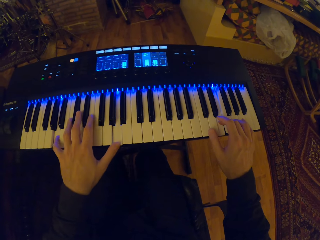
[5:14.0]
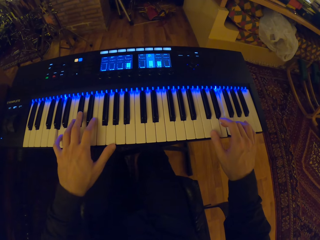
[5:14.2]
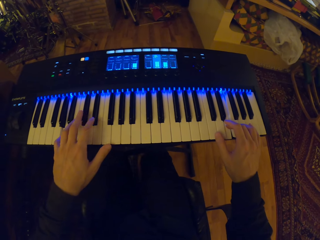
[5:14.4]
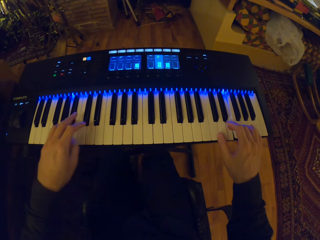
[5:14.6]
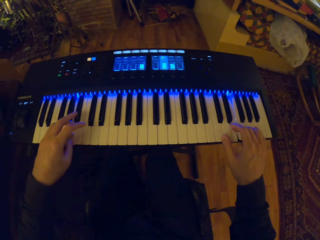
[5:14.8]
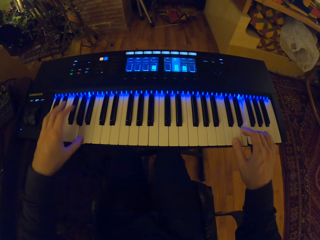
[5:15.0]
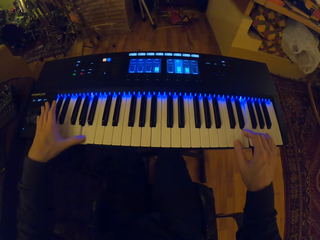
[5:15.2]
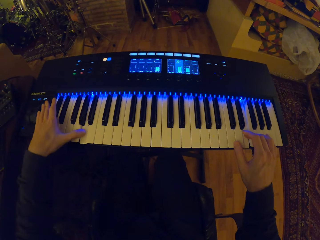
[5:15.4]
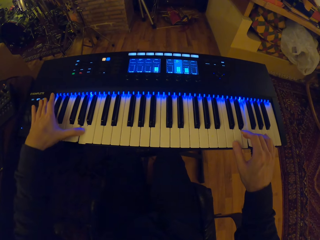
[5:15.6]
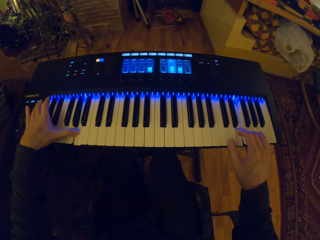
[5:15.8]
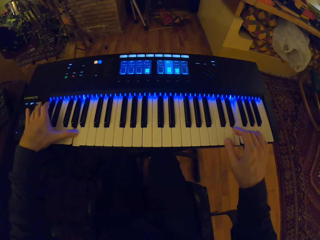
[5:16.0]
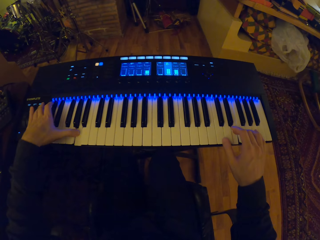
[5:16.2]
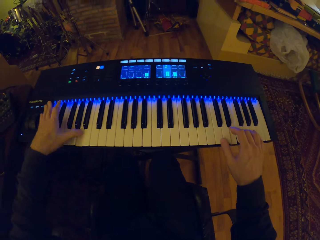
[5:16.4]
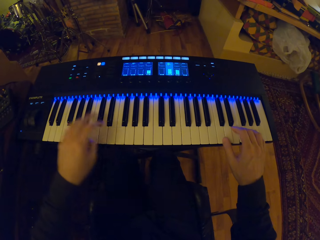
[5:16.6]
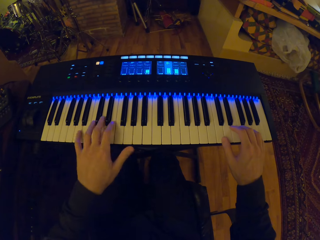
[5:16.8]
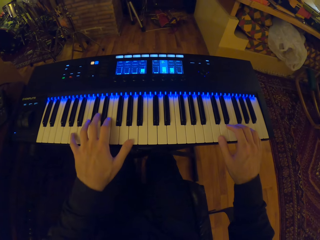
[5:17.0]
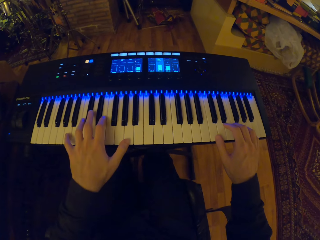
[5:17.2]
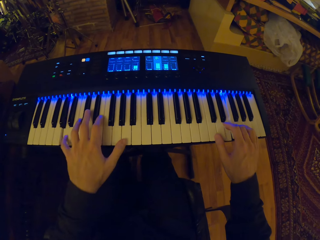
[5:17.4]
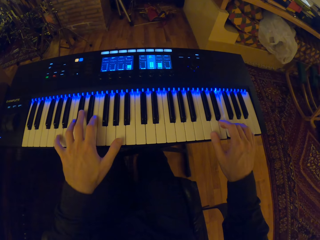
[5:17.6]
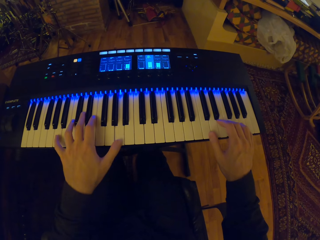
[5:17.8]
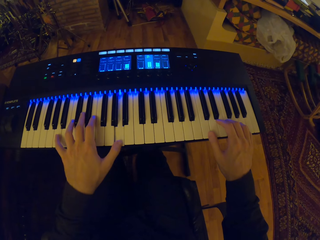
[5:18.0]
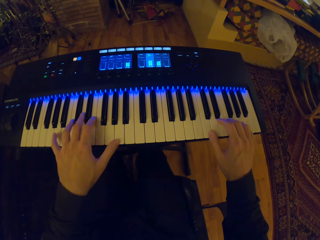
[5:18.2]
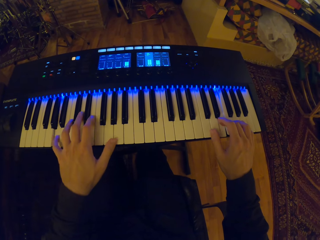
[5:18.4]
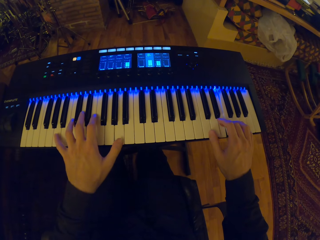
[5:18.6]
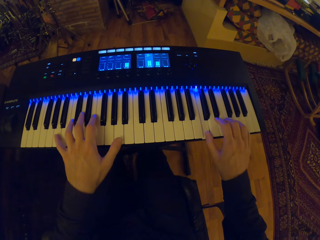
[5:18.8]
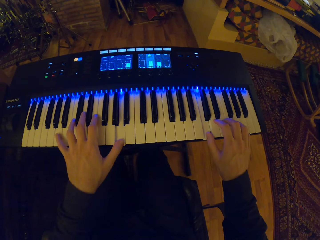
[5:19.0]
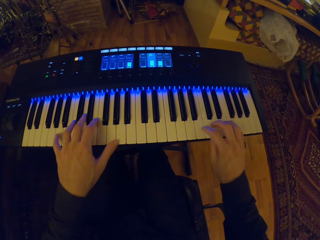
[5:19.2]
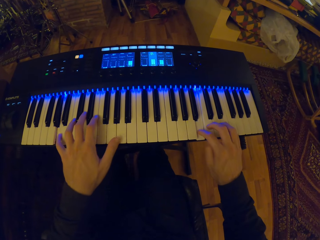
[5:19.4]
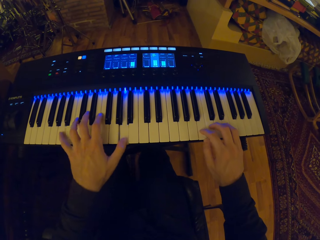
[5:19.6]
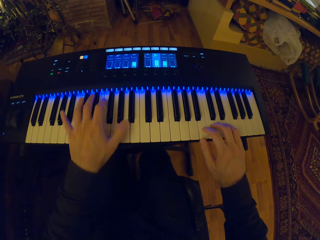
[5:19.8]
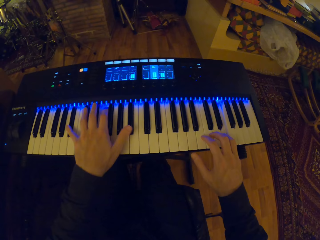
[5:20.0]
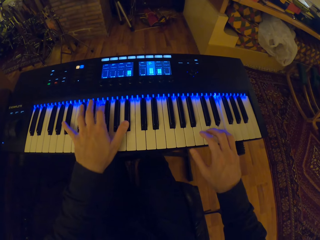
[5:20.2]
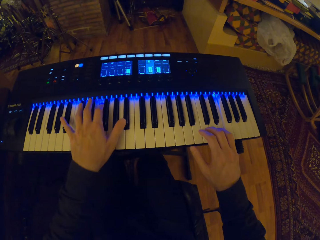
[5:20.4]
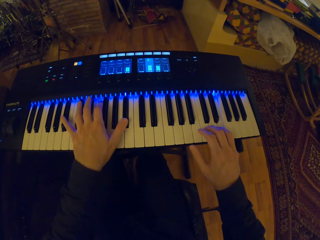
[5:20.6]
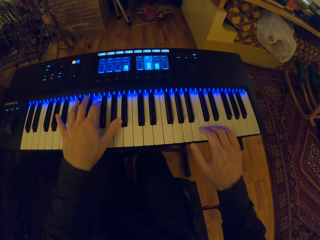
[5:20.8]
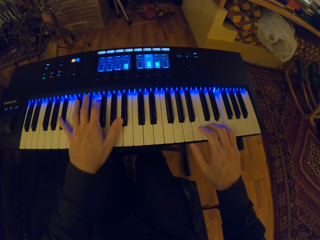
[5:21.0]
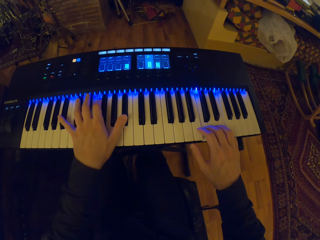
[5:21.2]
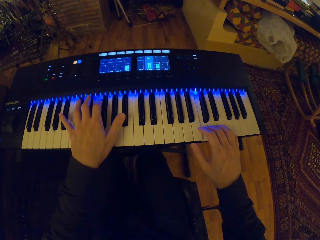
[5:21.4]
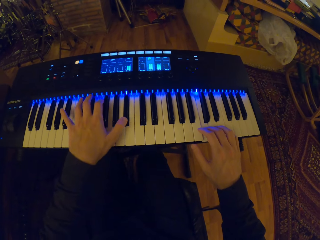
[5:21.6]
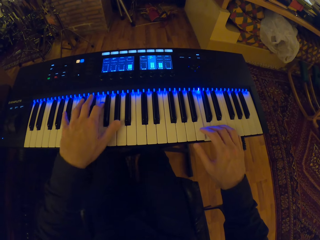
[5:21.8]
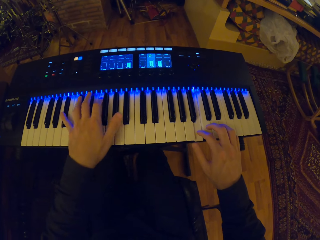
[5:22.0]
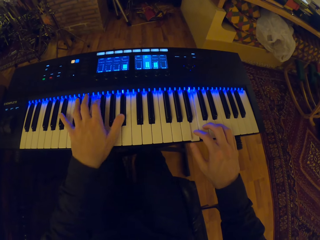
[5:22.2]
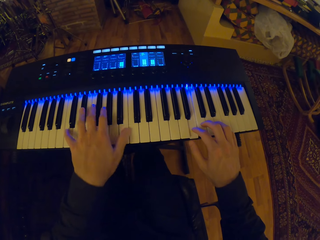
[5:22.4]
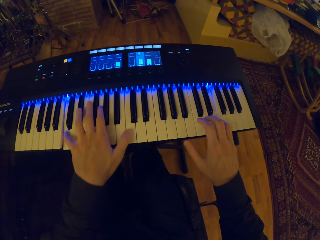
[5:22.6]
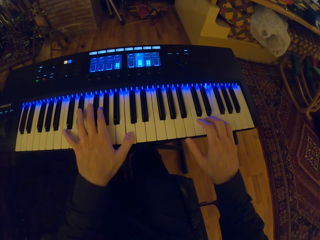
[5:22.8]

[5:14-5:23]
The camera wearer presses a button on the keyboard with his left hand. He plays the keyboard with both hands.

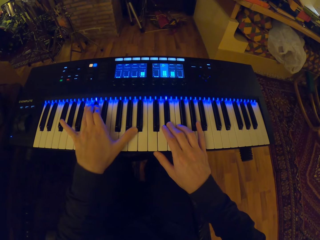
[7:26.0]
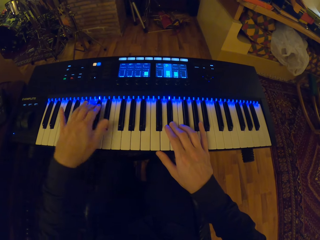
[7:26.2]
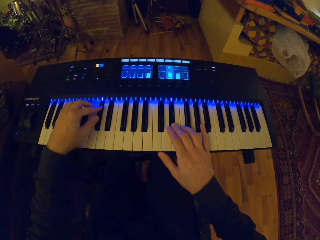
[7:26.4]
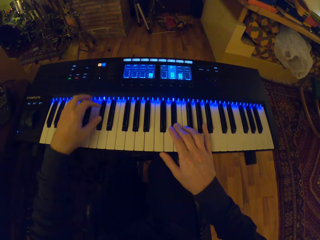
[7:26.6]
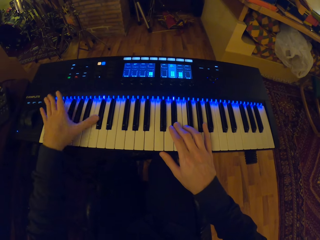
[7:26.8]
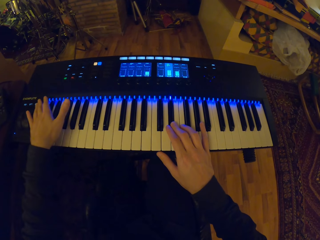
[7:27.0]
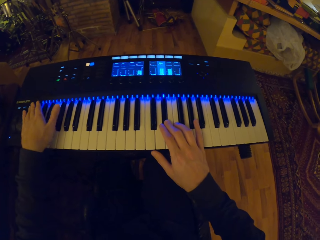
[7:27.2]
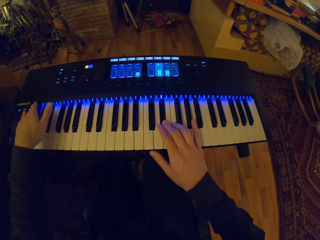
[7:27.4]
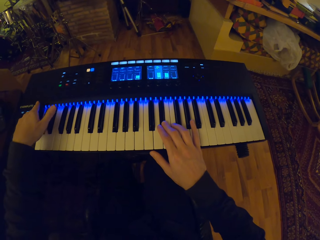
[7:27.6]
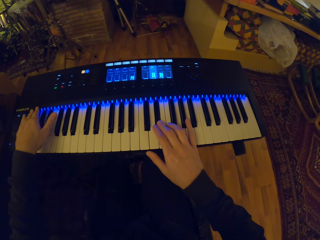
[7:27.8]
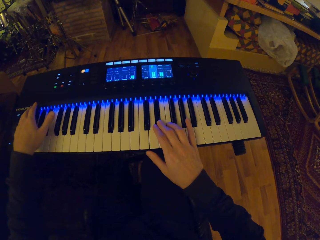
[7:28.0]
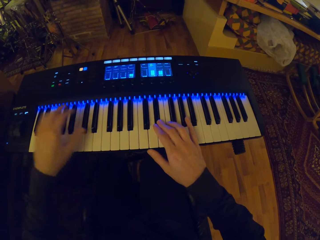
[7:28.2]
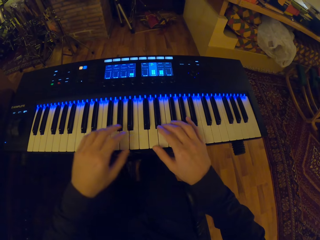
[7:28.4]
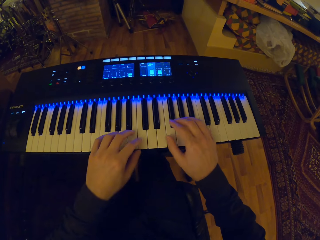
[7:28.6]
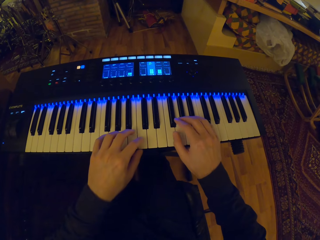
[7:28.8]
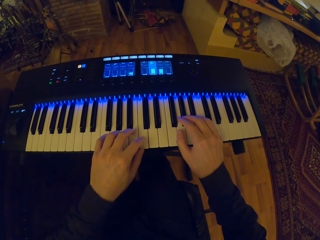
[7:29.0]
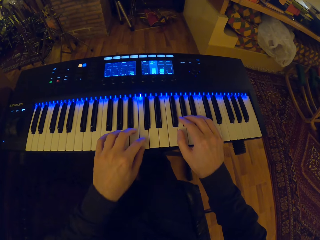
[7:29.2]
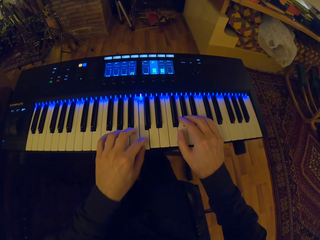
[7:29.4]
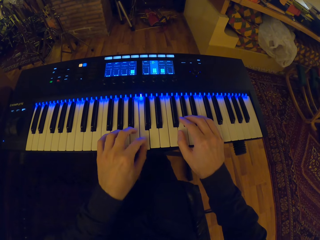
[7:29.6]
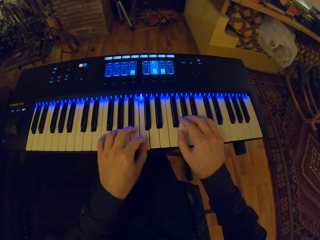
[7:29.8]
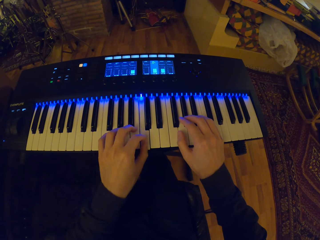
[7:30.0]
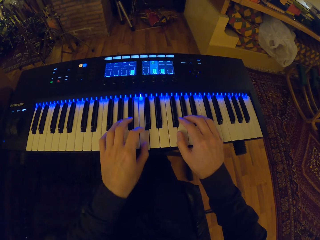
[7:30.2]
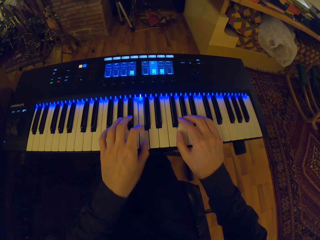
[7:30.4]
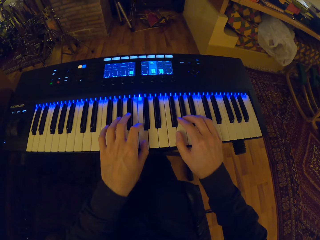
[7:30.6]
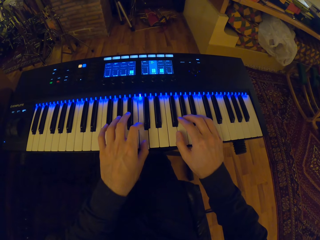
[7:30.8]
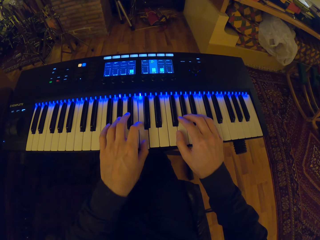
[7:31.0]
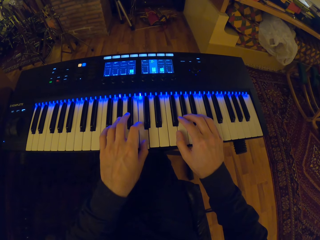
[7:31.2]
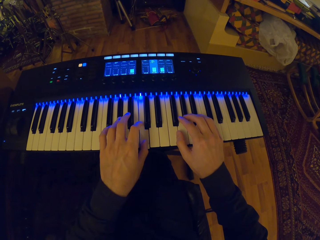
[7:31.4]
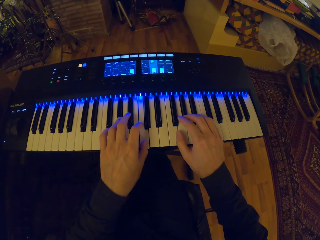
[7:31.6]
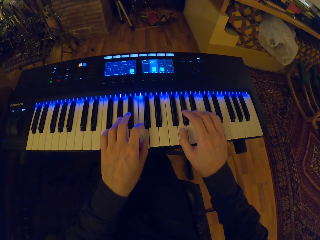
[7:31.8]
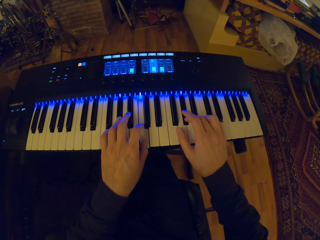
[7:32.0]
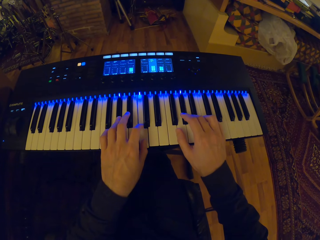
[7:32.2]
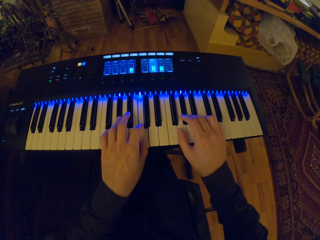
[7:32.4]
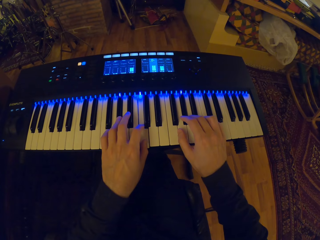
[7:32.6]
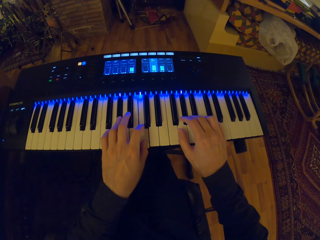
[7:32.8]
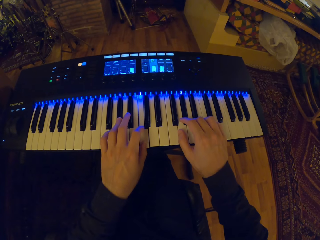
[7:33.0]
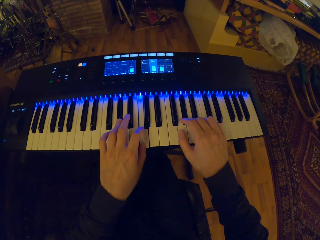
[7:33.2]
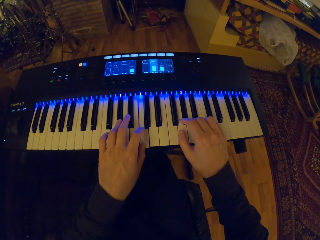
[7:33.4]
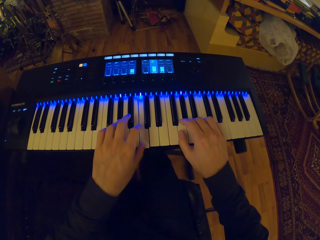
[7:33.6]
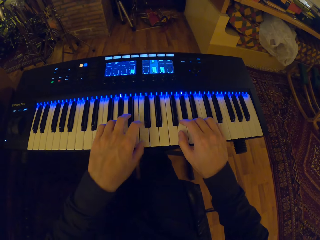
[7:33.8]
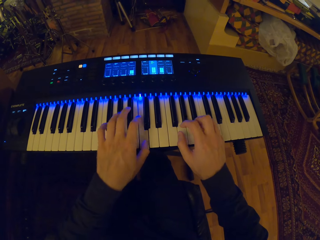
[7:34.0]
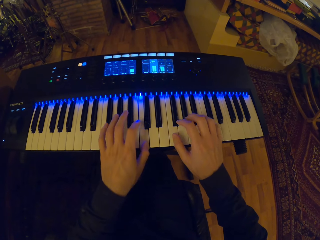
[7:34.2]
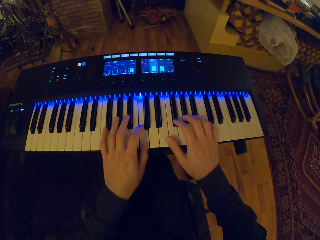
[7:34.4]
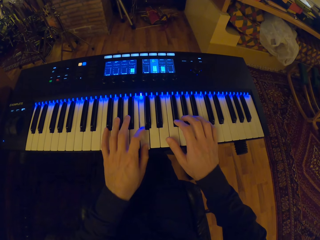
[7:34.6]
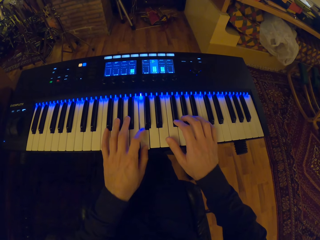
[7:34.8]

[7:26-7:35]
The camera wearer presses a button on the keyboard with his left hand. He plays the keyboard with both hands.

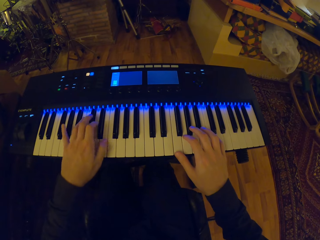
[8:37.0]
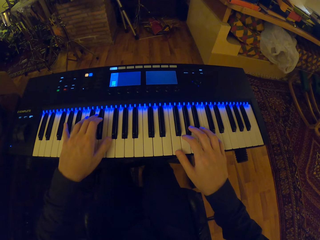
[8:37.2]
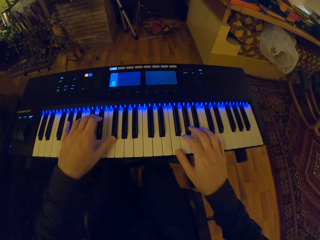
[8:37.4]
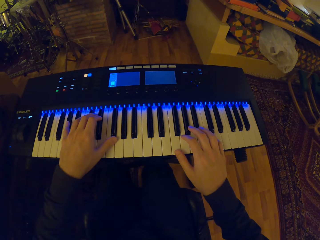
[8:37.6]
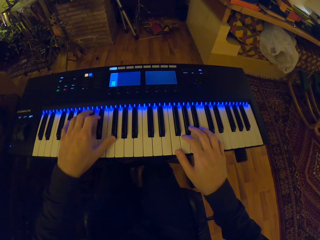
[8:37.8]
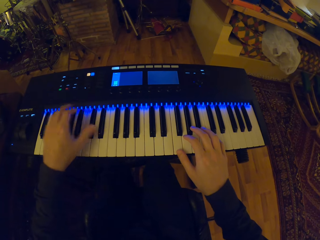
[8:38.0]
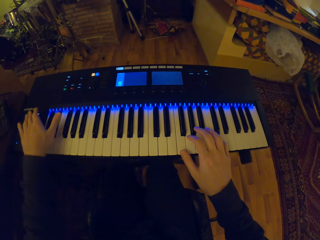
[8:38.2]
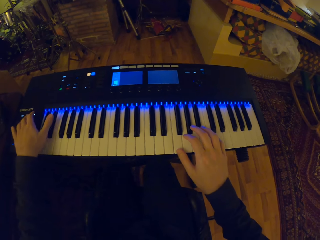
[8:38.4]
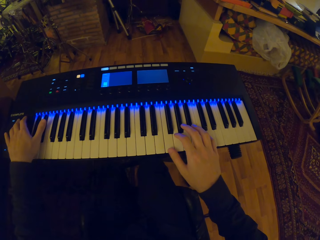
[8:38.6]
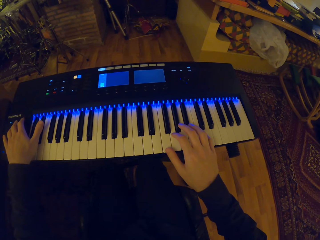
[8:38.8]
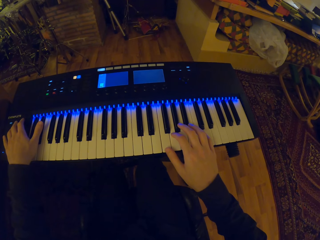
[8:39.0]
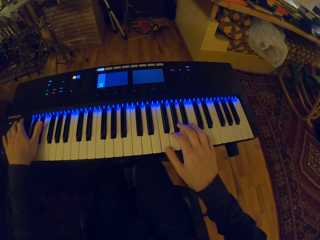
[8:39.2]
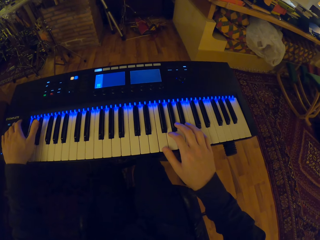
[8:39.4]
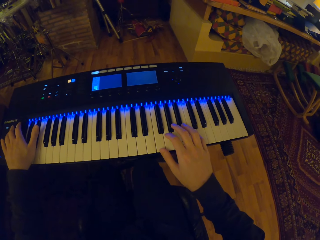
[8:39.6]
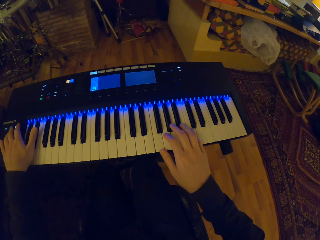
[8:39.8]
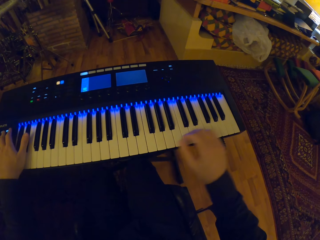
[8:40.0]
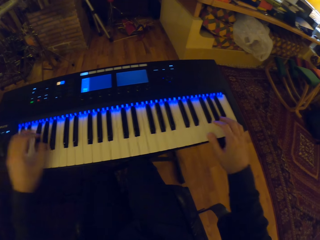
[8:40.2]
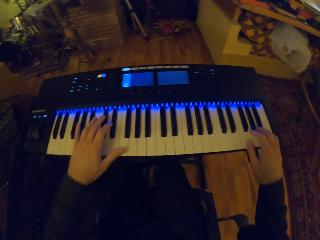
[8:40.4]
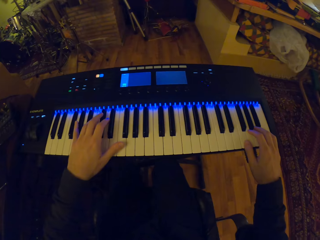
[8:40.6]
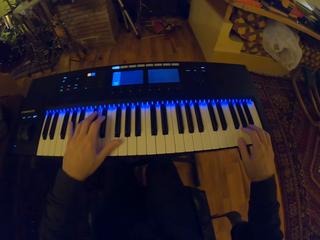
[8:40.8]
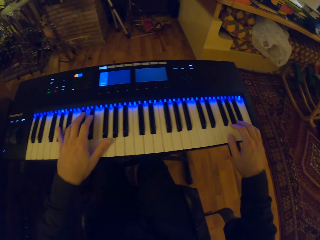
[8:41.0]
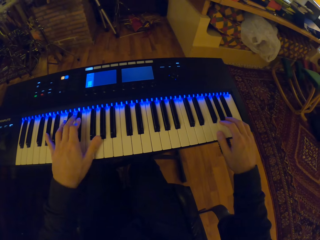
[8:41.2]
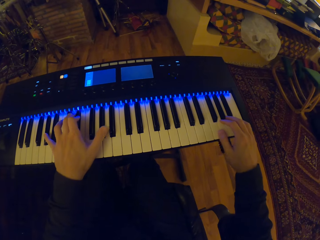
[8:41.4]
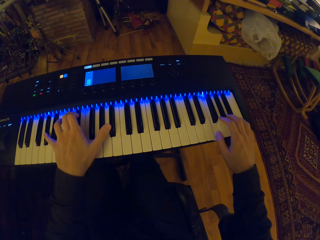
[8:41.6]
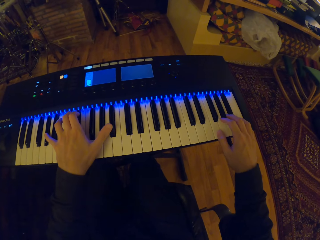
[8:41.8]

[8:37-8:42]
The camera wearer presses a button on the keyboard with his left hand. He plays the keyboard with both hands.
